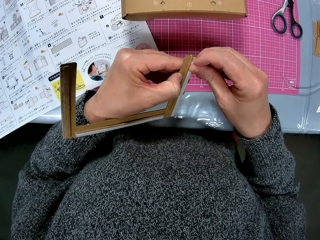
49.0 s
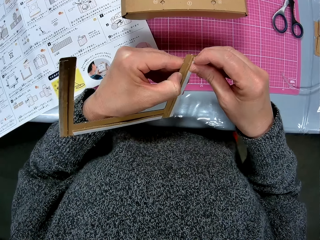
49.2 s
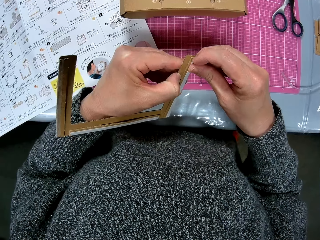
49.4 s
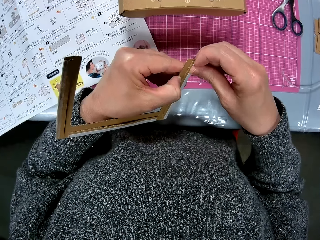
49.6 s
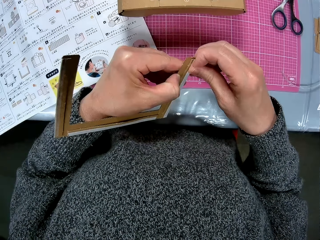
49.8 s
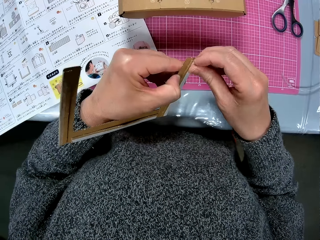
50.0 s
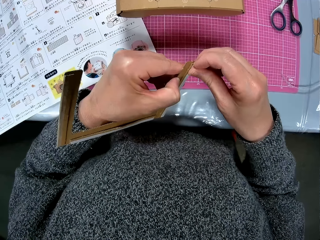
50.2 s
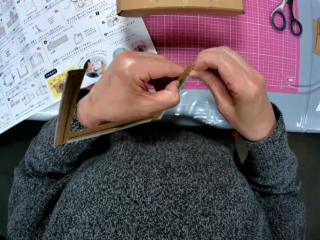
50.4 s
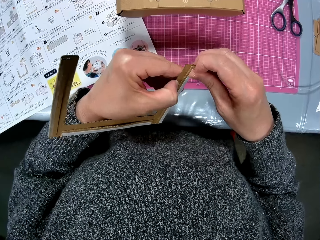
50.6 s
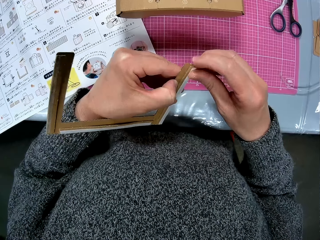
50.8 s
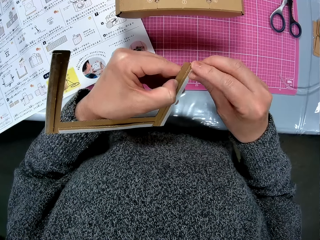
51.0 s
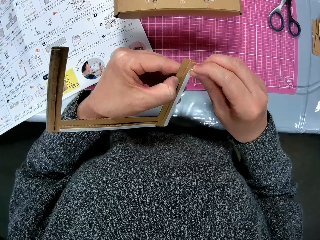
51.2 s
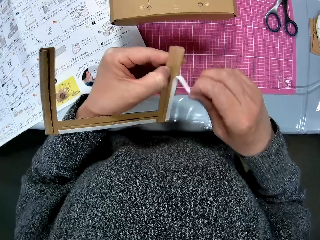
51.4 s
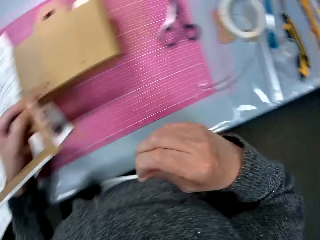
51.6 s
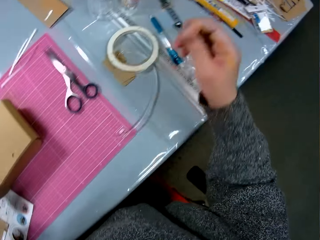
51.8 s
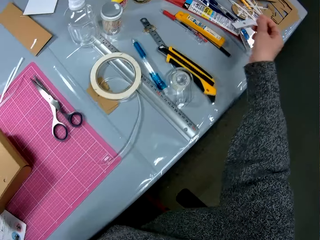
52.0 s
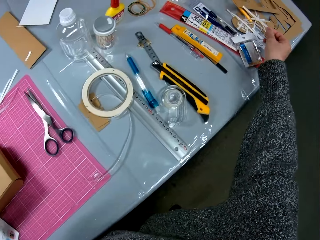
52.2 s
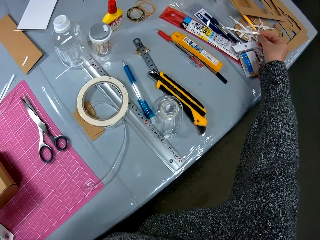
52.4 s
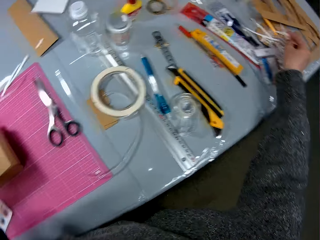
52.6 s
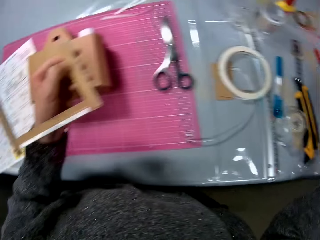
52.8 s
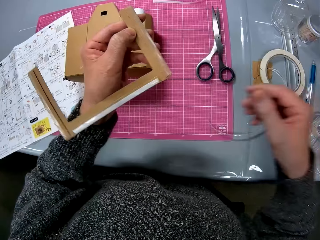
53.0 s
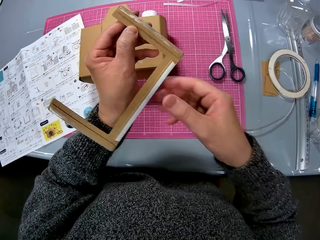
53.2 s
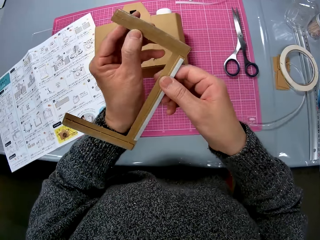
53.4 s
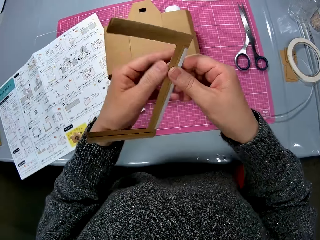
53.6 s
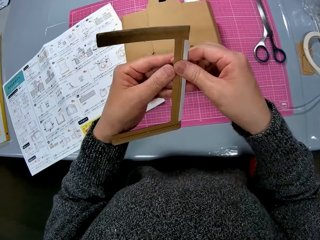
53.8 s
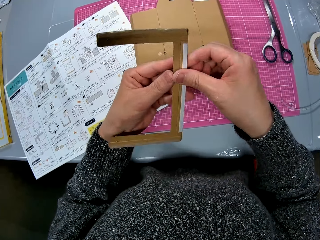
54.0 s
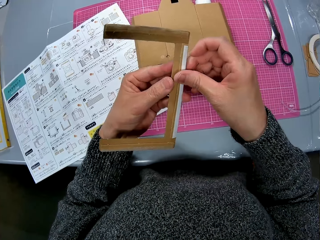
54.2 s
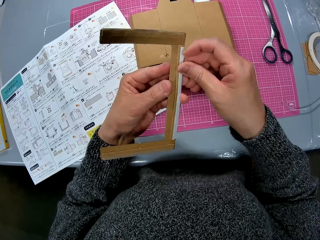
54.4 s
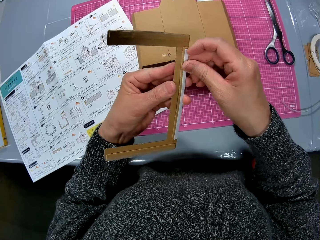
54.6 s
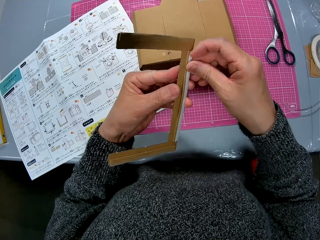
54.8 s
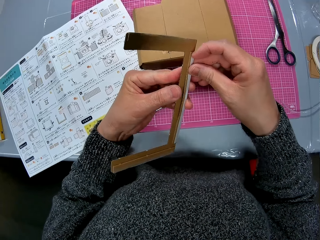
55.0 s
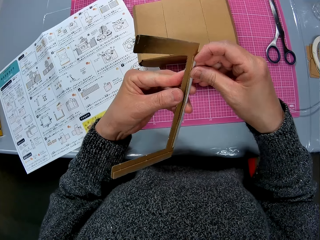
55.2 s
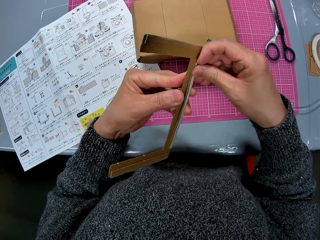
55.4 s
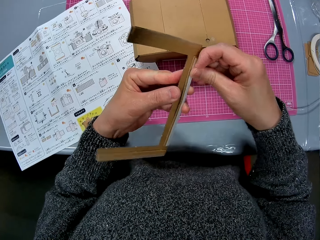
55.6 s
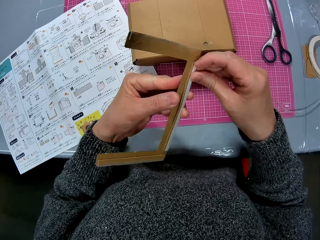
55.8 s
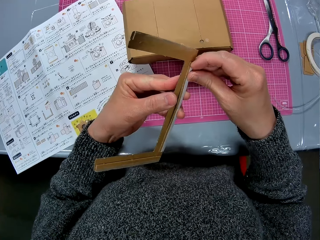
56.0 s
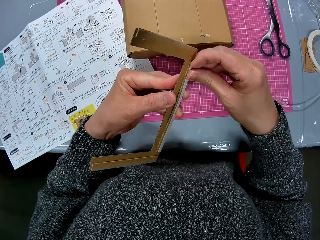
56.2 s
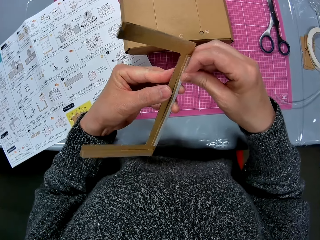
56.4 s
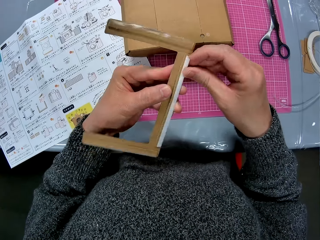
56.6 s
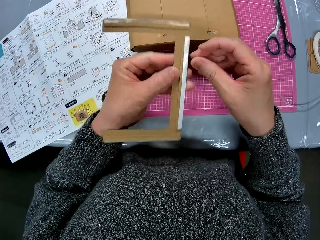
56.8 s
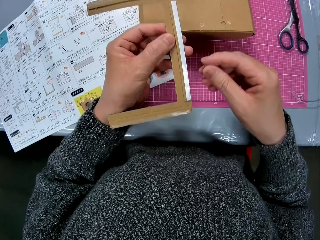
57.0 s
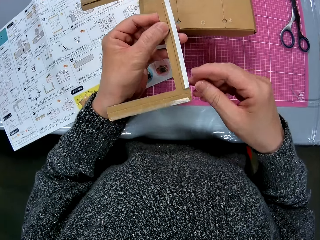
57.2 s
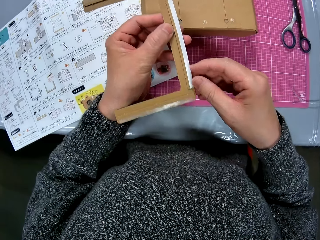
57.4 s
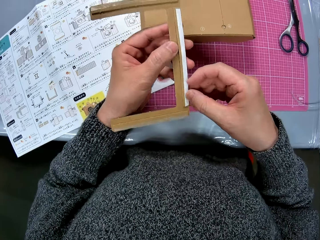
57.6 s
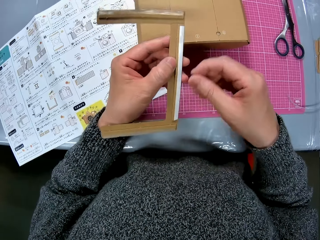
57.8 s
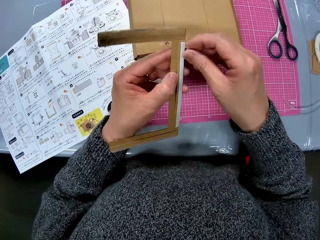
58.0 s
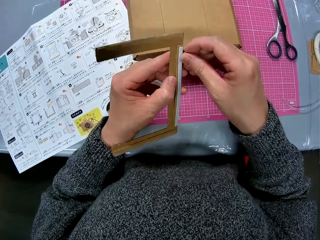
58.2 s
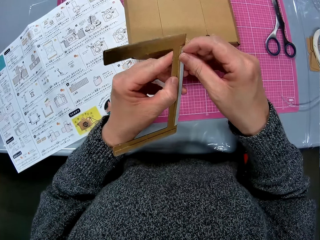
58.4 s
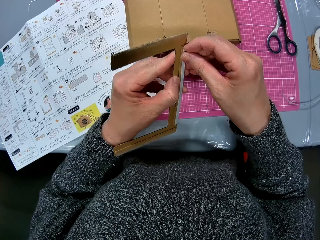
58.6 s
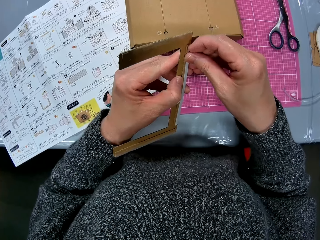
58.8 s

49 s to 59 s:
The camera wearer peels off the tape or sticker on another side of the carton. She drops the tape on the table with her right hand. She removes the sticker.

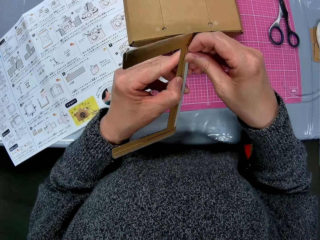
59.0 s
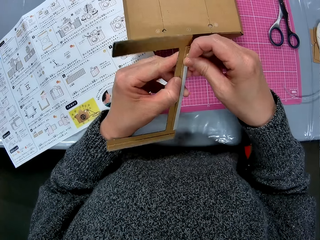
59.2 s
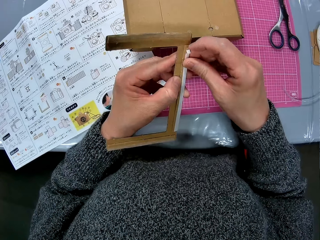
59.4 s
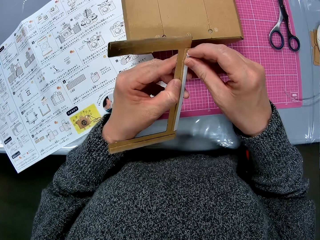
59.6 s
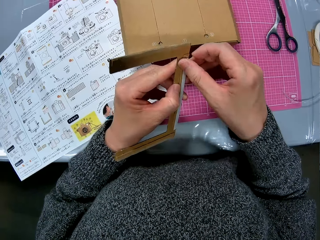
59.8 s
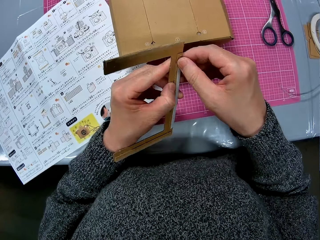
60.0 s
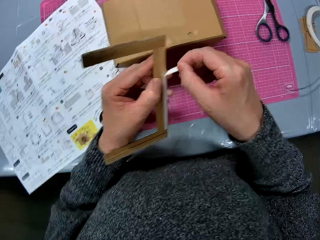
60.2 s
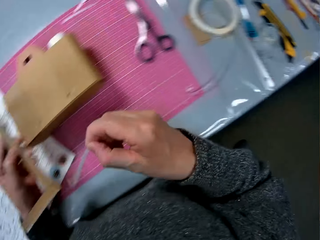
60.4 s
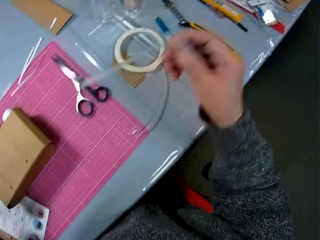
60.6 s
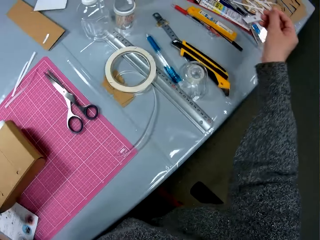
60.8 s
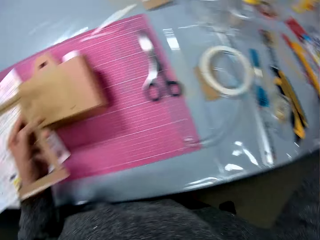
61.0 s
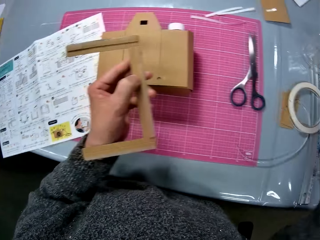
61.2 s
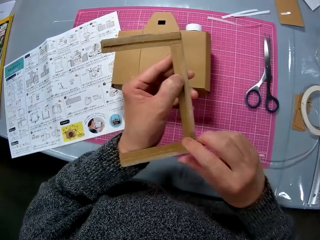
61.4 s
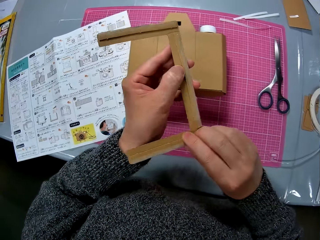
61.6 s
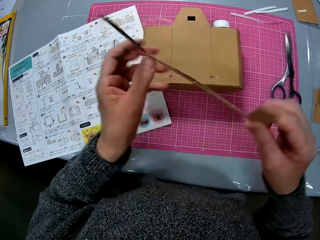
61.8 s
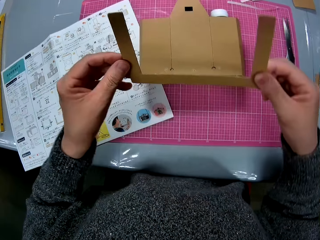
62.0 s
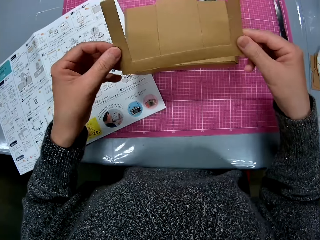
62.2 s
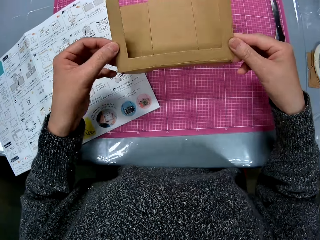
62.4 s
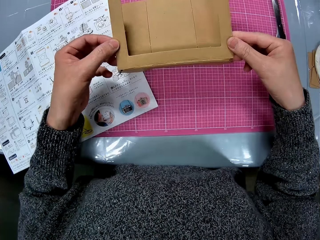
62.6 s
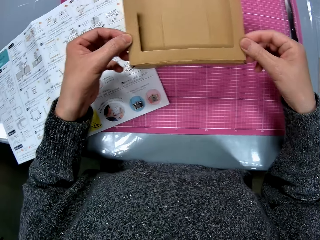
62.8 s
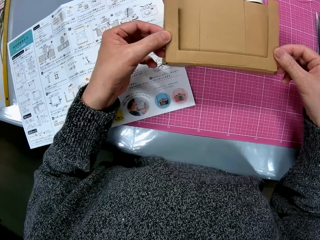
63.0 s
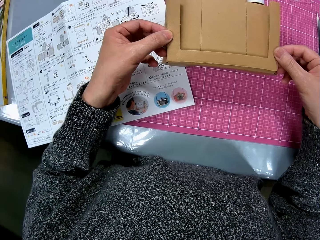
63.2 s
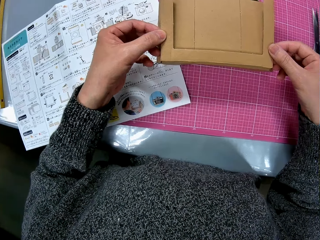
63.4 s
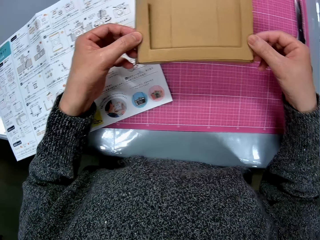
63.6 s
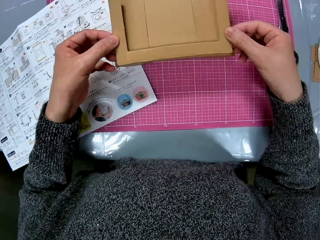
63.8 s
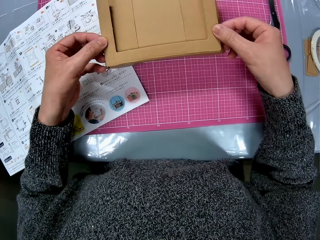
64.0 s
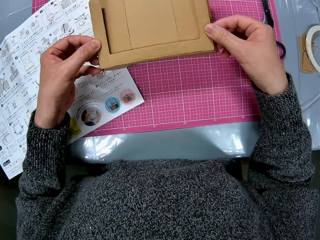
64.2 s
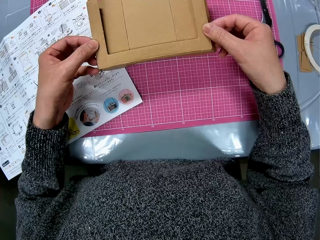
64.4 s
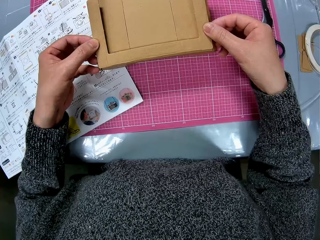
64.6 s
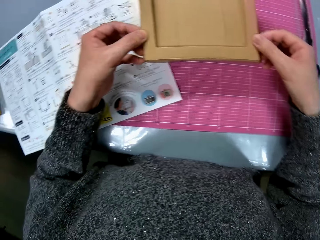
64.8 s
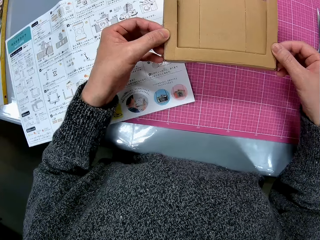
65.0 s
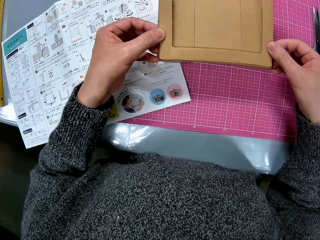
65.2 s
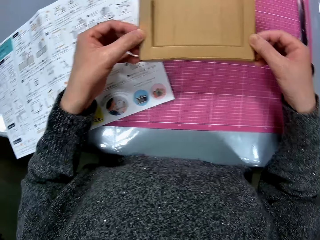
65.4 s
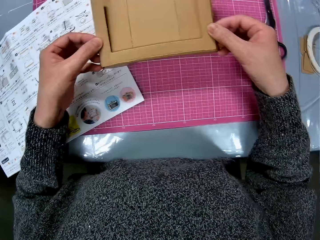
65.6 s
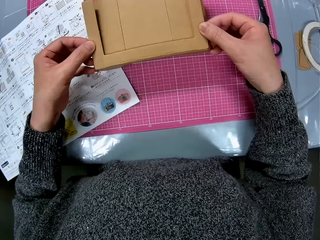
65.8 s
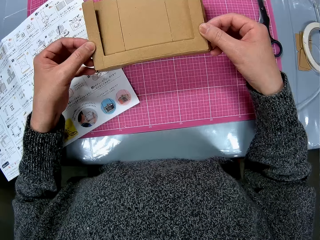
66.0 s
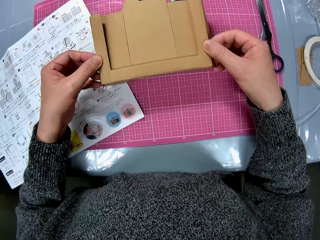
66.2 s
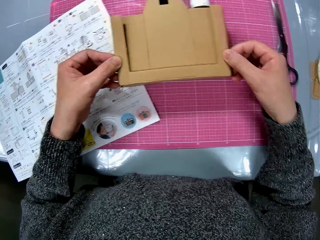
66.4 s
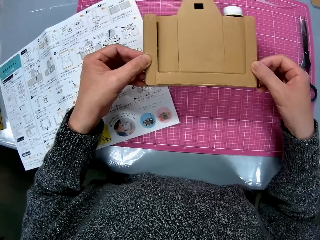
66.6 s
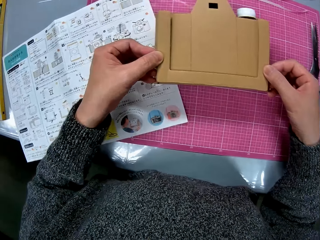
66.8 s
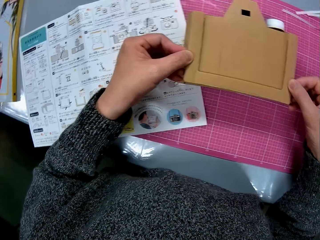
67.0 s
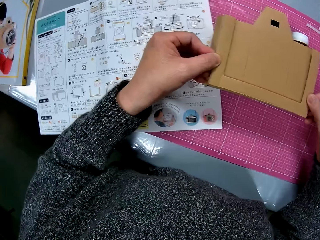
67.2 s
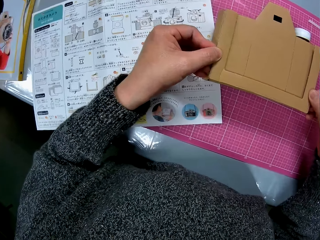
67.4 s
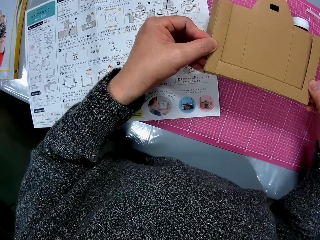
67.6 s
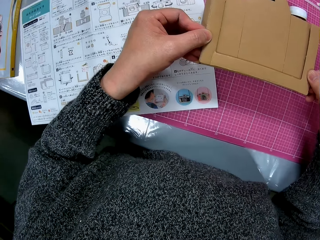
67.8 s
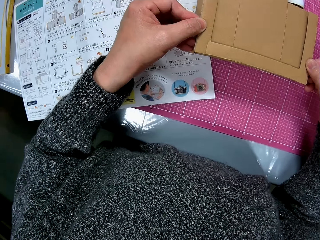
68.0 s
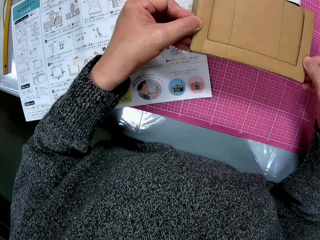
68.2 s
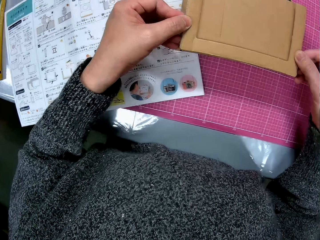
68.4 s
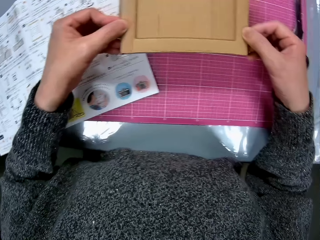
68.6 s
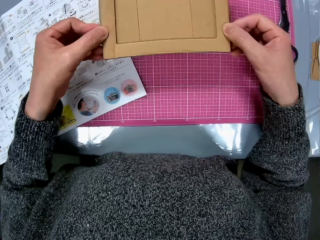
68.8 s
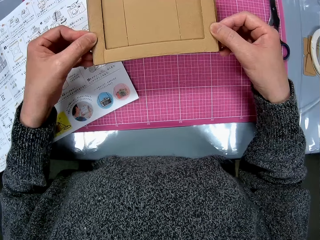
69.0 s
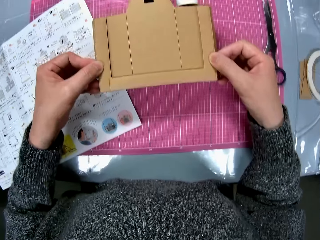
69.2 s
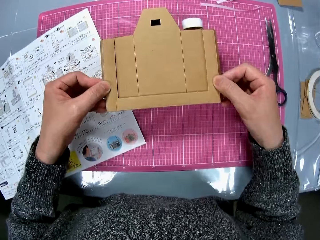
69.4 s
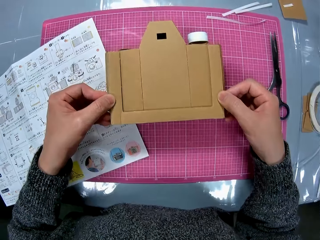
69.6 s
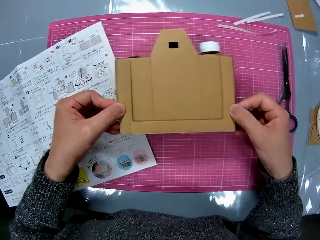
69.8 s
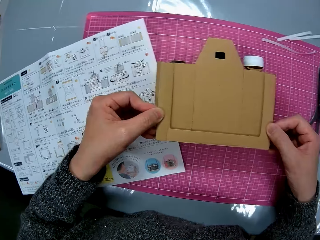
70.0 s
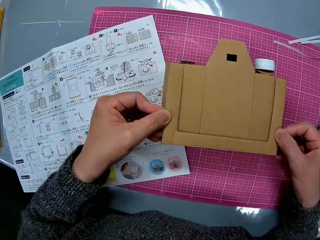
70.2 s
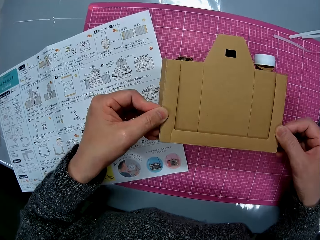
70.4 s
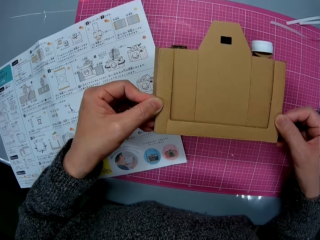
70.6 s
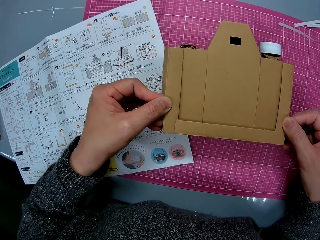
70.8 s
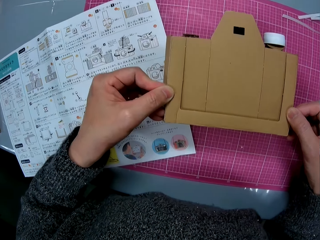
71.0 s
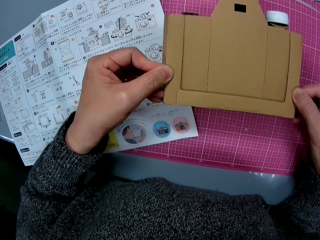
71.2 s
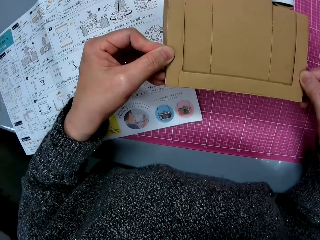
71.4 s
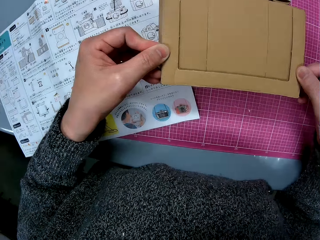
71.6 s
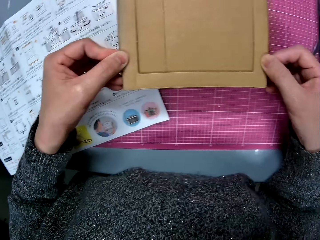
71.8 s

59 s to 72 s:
The camera wearer peels off the tape on another side of the carton. She drops the tape on the table with her right hand. She attaches the piece of carton in her hands to another carton on the table. She fixes something on the cardboard camera model.
